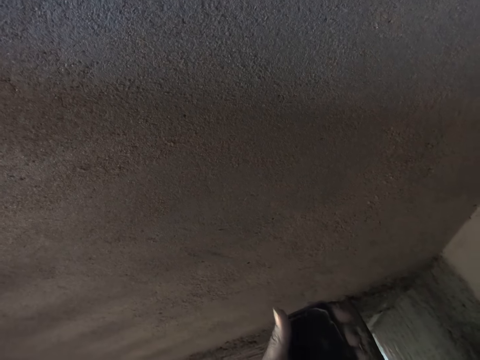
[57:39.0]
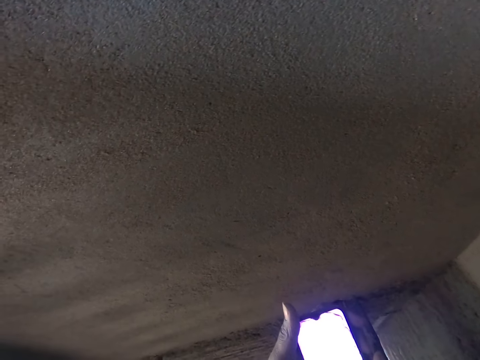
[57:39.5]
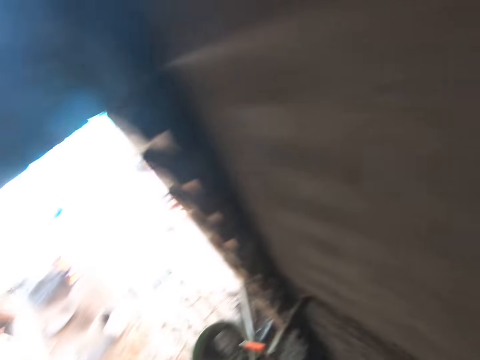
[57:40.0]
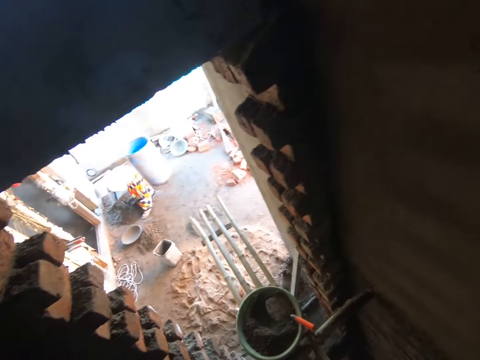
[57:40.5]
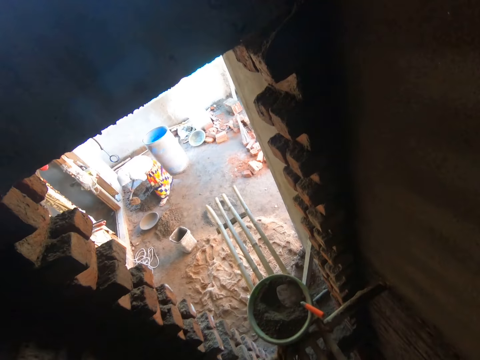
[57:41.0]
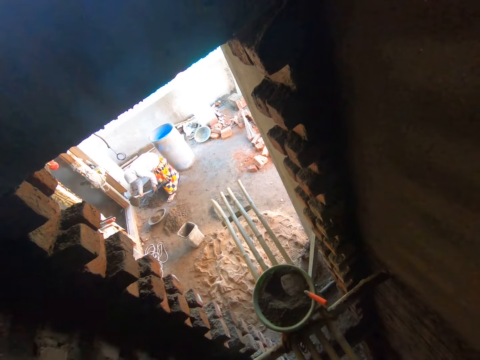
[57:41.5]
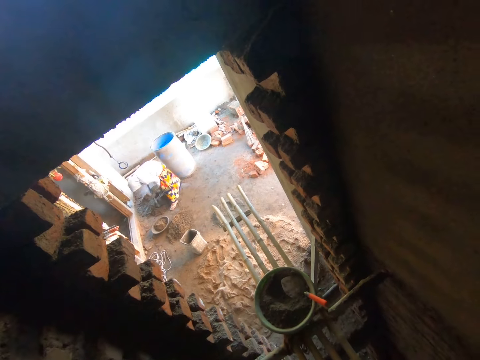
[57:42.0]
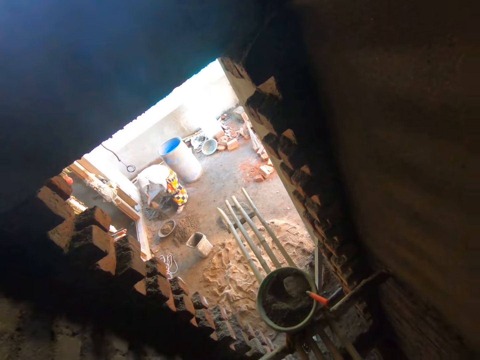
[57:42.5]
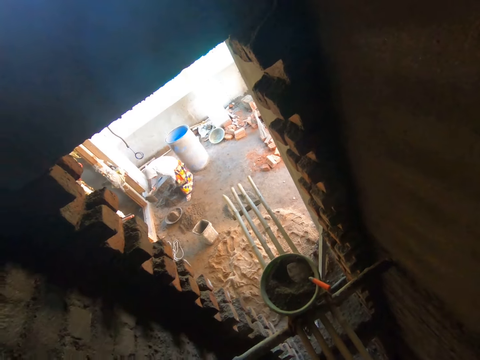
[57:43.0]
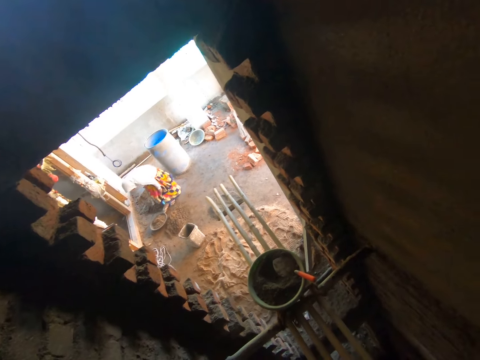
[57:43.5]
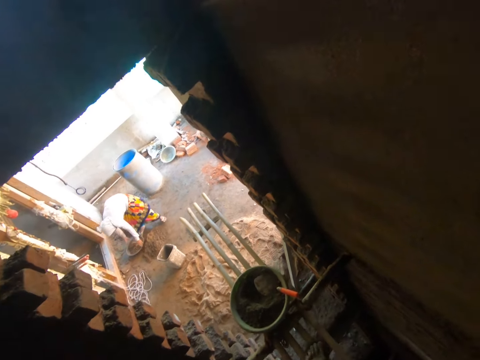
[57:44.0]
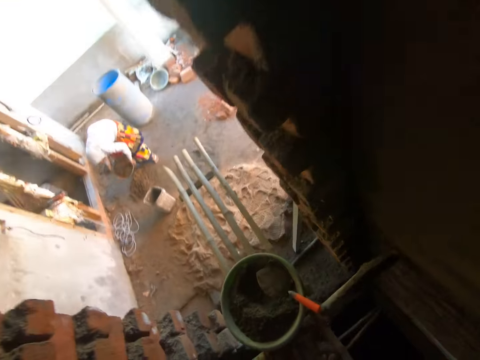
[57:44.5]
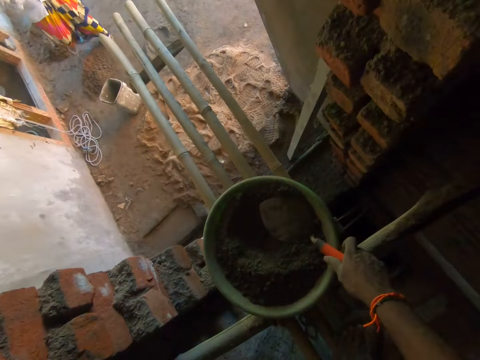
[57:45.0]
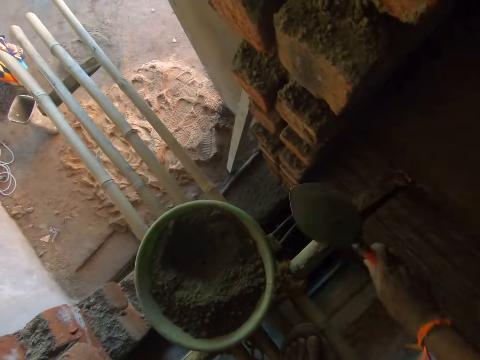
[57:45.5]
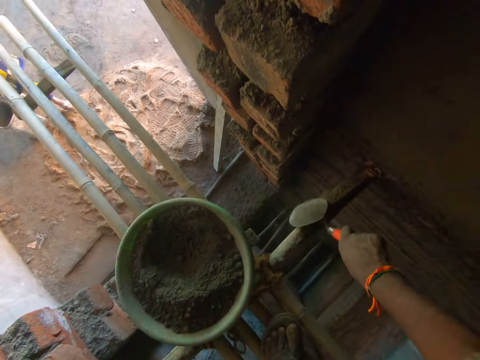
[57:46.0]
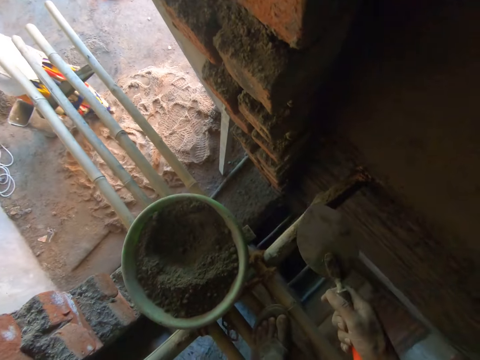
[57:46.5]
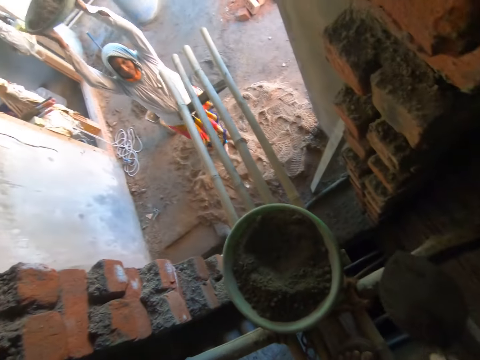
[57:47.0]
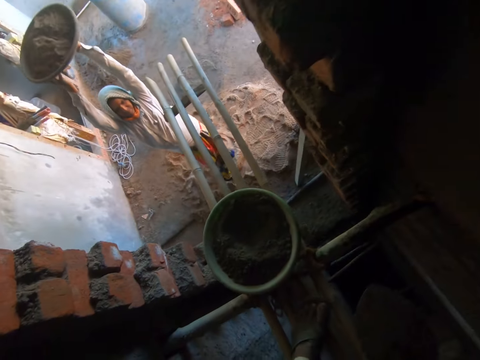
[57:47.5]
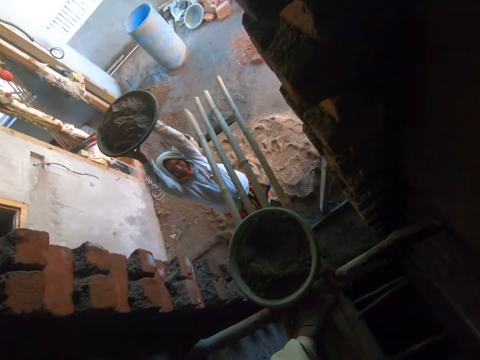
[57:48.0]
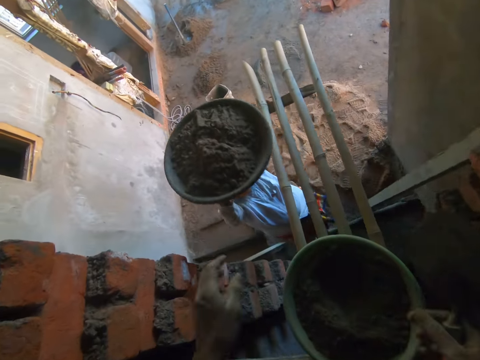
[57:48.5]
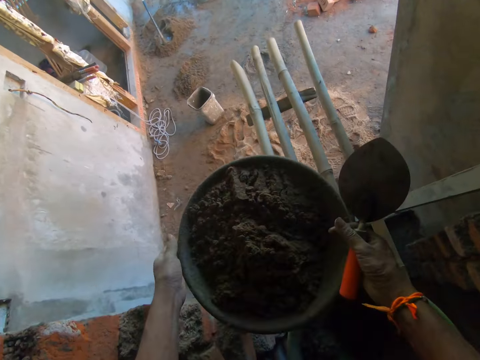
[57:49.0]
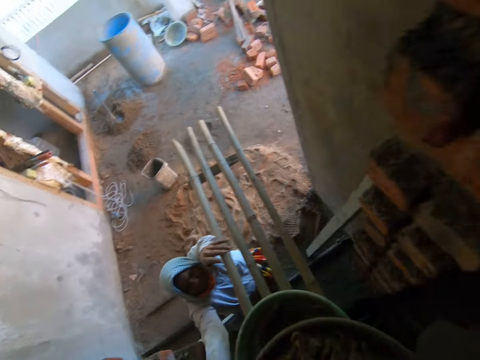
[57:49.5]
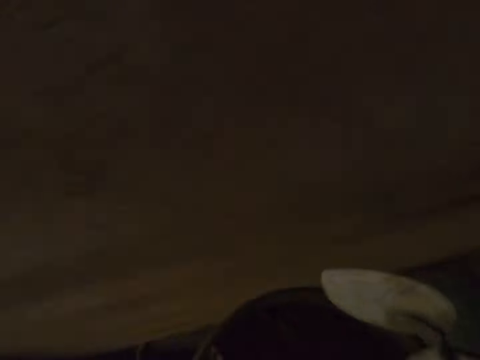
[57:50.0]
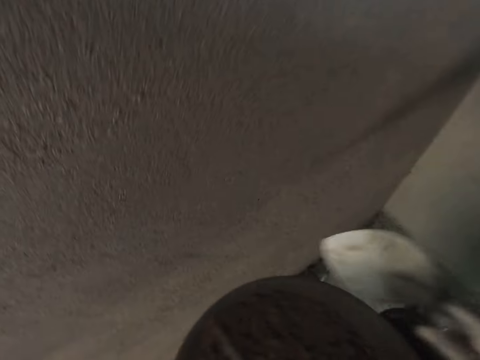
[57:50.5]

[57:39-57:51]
The camera wearer operates the phone with both hands. The woman scoops sand from the floor into the head pan with the hoe in both hands. The woman picks up the head pan from the floor with both hands. The camera wearer picks up the trowel from the head pan on the bamboo sticks with his right hand. He hits the bamboo sticks with the trowel in his right hand. He collects the head pan of concrete from the woman with both hands.

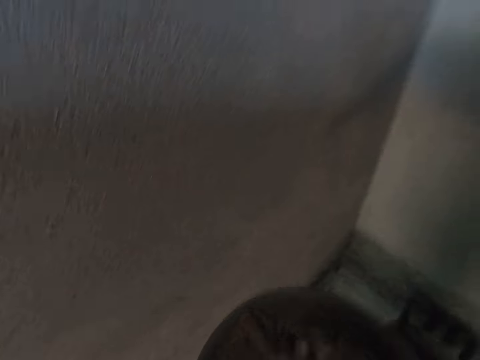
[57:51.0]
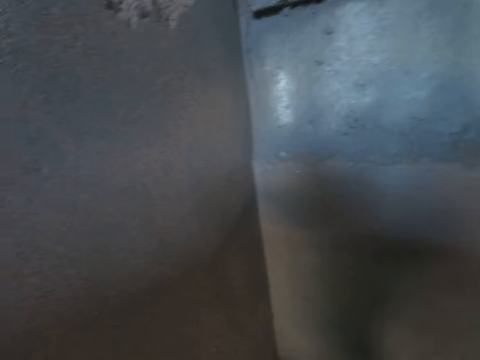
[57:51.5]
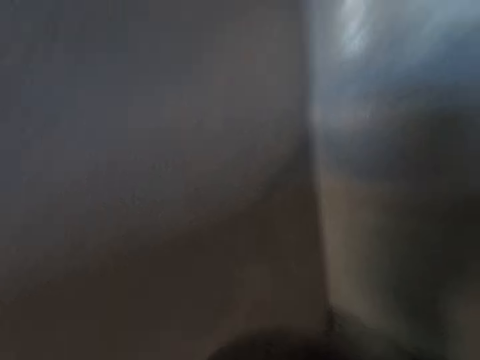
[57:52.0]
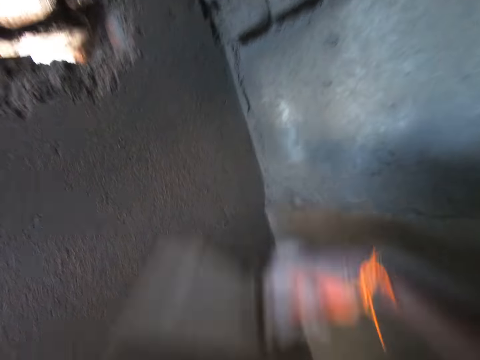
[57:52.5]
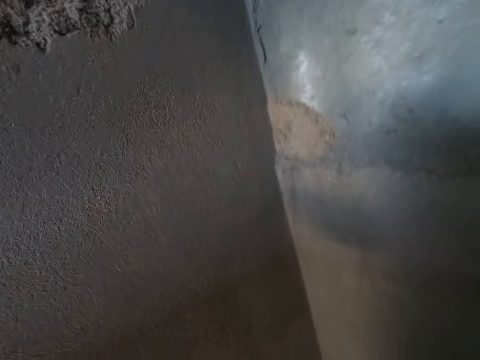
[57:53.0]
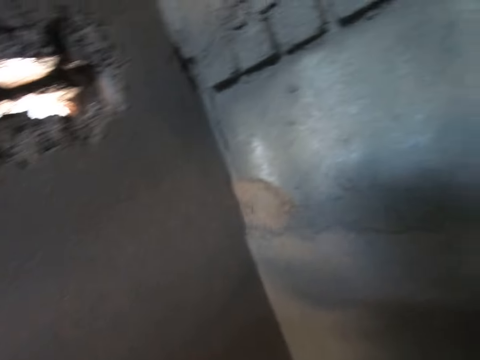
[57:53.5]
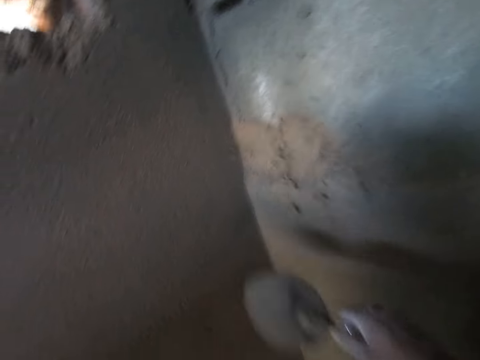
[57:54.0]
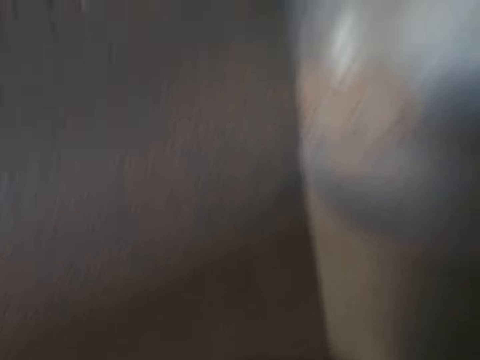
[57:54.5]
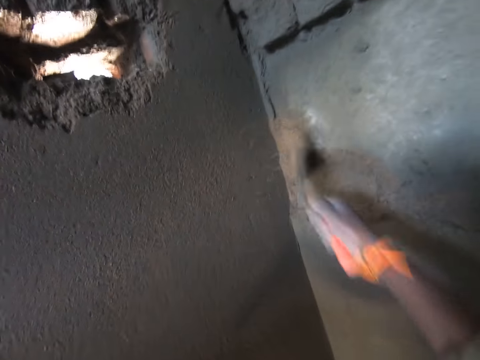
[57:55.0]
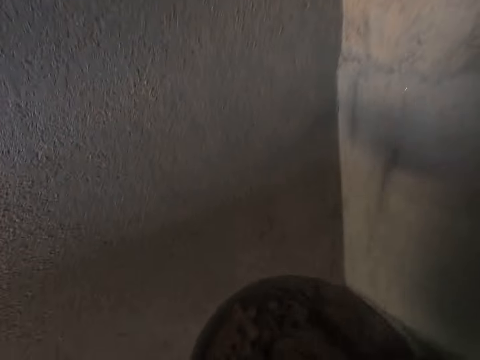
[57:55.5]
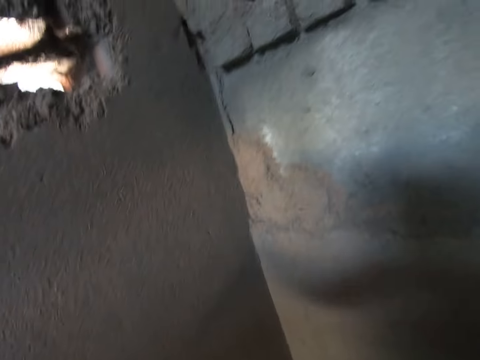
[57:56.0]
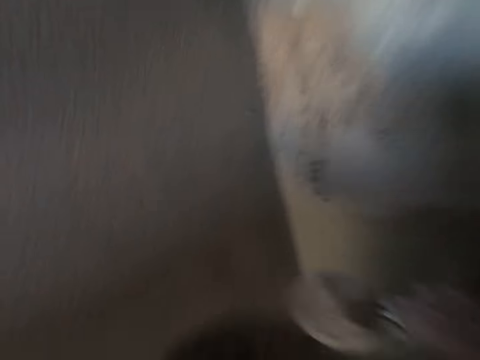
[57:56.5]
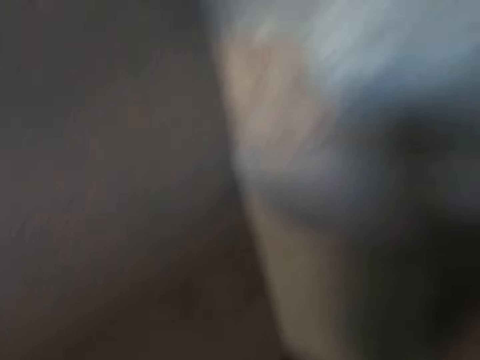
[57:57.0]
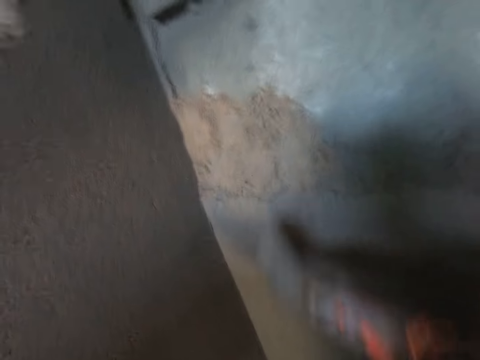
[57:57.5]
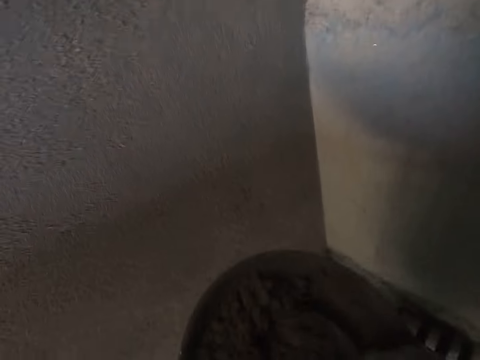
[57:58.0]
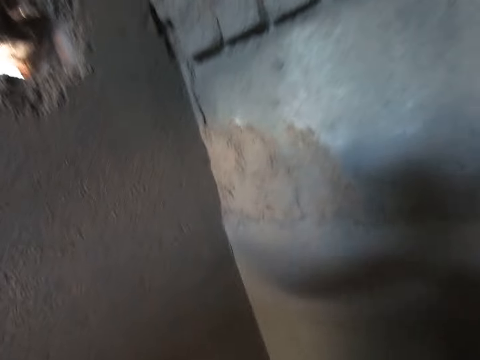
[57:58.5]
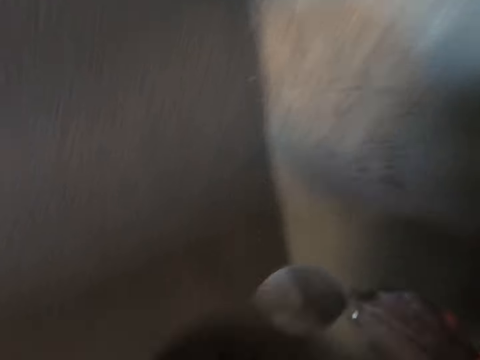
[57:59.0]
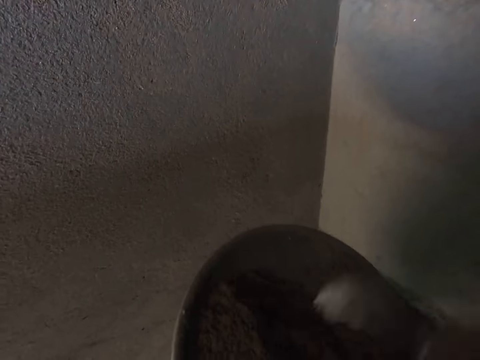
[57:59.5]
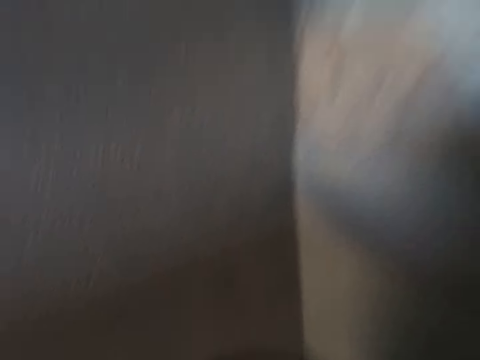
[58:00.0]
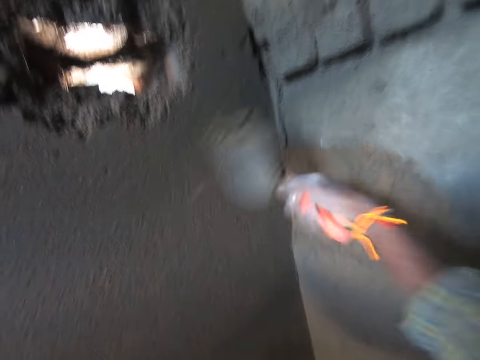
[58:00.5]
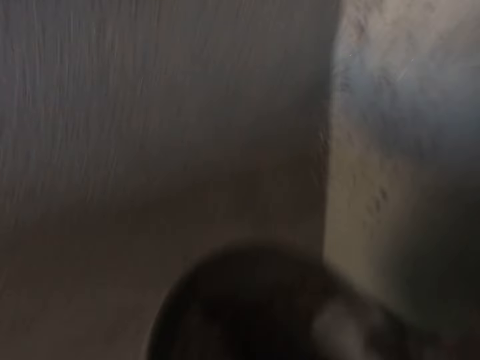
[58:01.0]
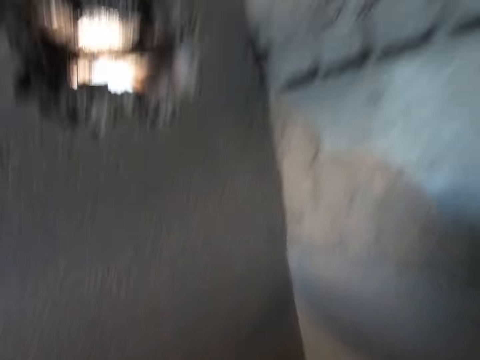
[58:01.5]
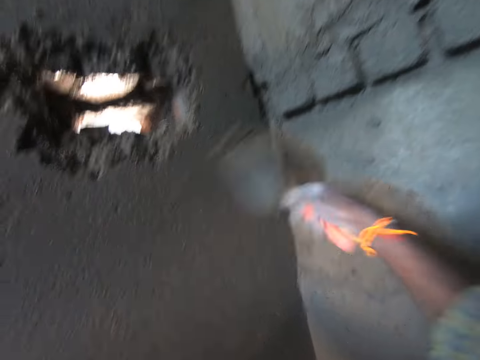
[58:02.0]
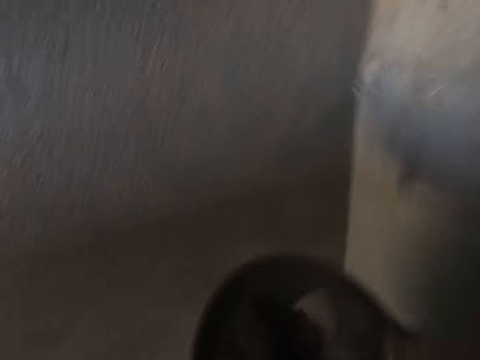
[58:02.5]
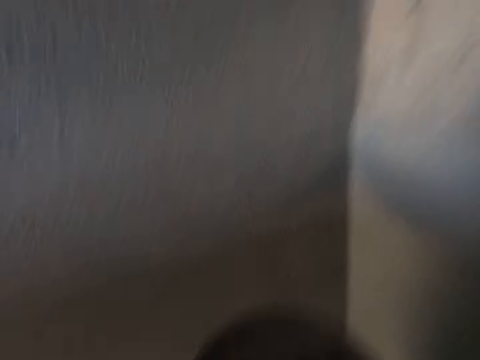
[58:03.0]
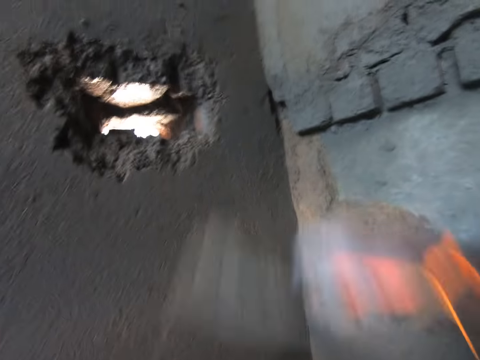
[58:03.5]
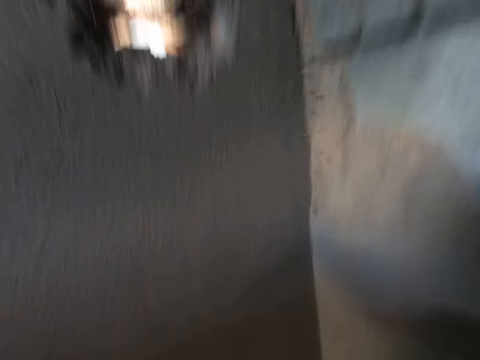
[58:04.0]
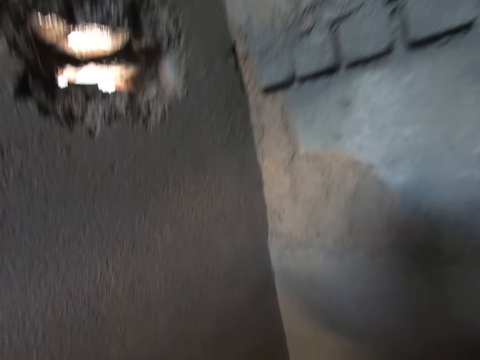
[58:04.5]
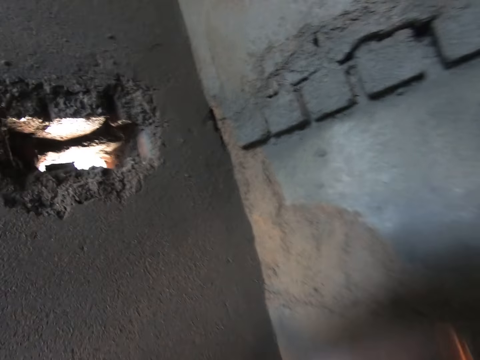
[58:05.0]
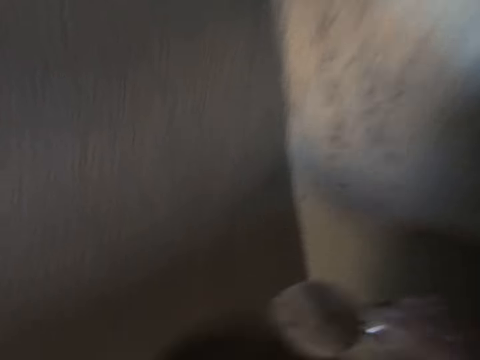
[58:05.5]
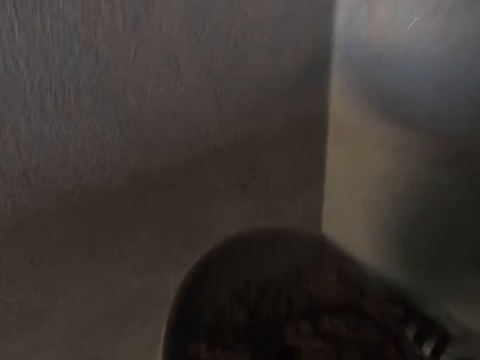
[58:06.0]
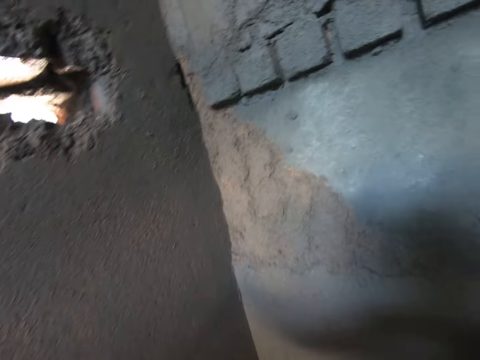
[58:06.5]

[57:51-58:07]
The camera wearer scoops mortar from the head pan with the trowel in his right hand. He throws the mortar on the wall with the trowel in his right hand. He throws the mortar on the wall with the trowel in his right hand again. He scoops the mortar from the head pan with the trowel in his right hand. He throws the mortar on the wall with the trowel in his right hand. He scoops the mortar from the head pan with the trowel in his right hand. He throws the mortar on the wall with the trowel in his right hand. He scoops the mortar from the head pan with the trowel in his right hand. He throws the mortar on the wall with the trowel in his right hand. He scoops the mortar from the head pan with the trowel in his right hand. He throws the mortar on the wall with the trowel in his right hand. He scoops the mortar from the head pan with the trowel in his right hand. He throws the mortar on the wall with the trowel in his right hand. He scoops the mortar from the head pan with the trowel in his right hand. He throws the mortar on the wall with the trowel in his right hand. He scoops the mortar from the head pan with the trowel in his right hand. He throws the mortar on the wall with the trowel in his right hand. He scoops the mortar from the head pan with the trowel in his right hand. He throws the mortar on the wall with the trowel in his right hand. He scoops the mortar from the head pan with the trowel in his right hand.
